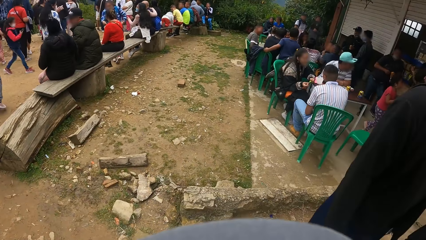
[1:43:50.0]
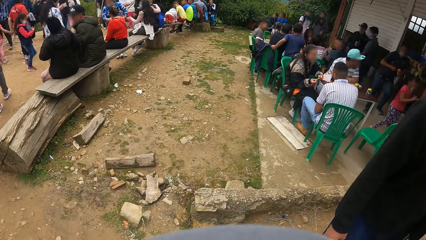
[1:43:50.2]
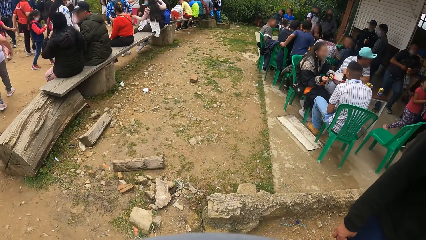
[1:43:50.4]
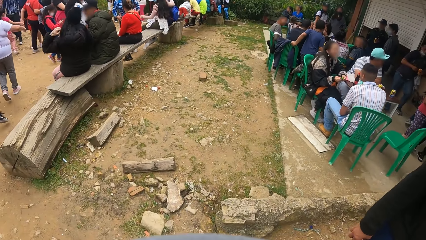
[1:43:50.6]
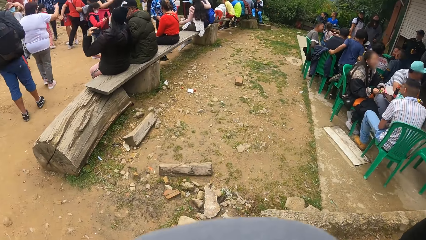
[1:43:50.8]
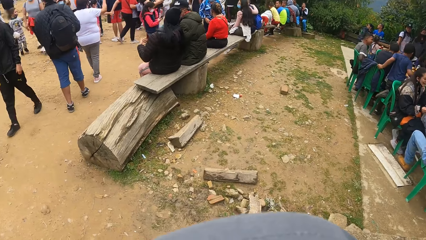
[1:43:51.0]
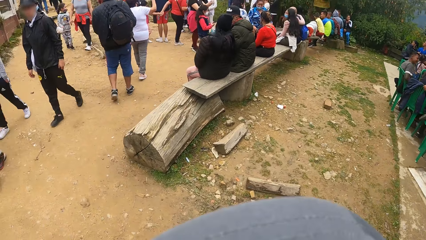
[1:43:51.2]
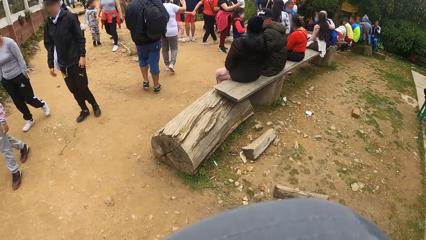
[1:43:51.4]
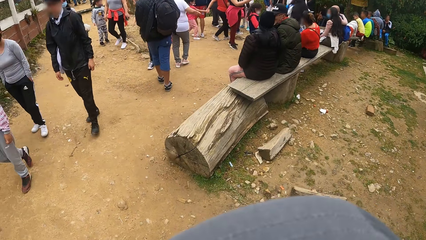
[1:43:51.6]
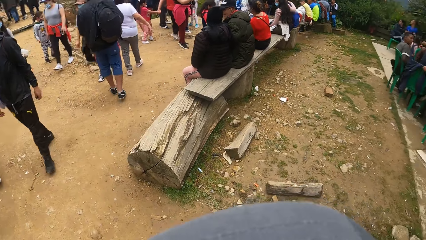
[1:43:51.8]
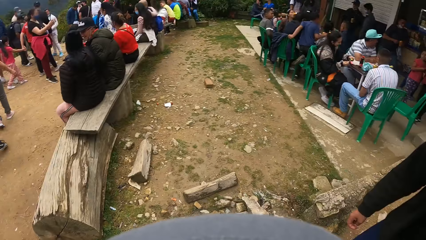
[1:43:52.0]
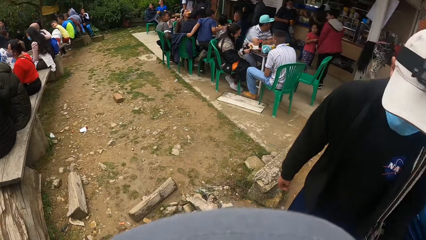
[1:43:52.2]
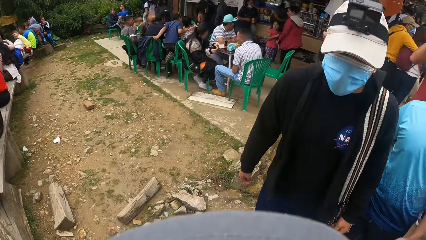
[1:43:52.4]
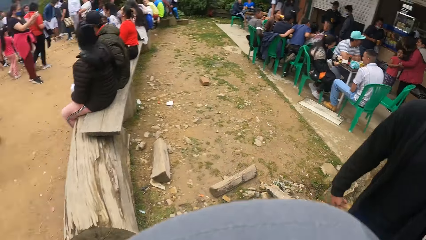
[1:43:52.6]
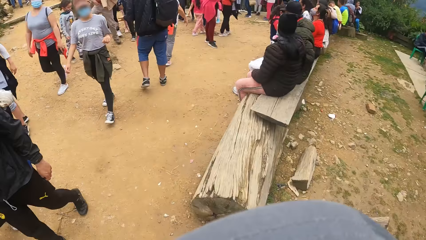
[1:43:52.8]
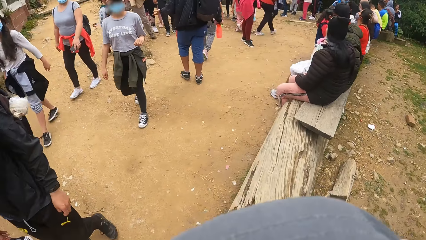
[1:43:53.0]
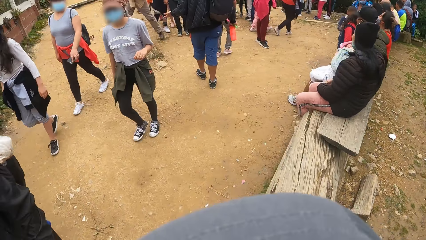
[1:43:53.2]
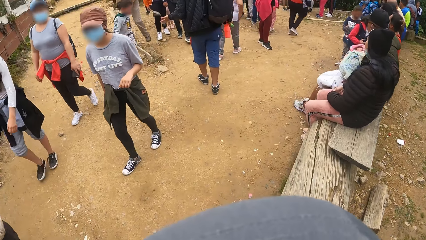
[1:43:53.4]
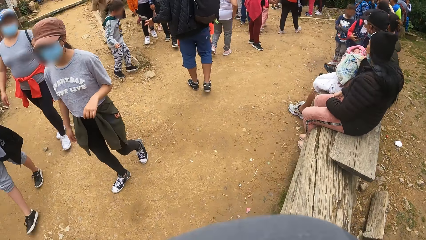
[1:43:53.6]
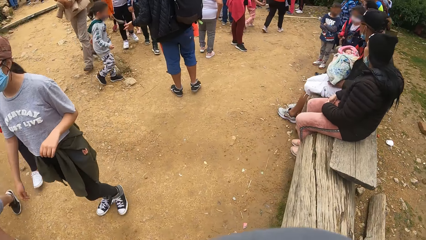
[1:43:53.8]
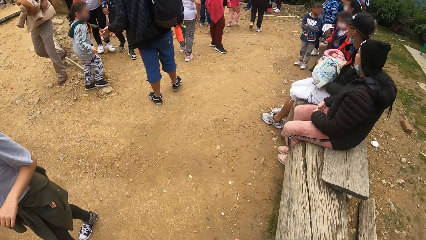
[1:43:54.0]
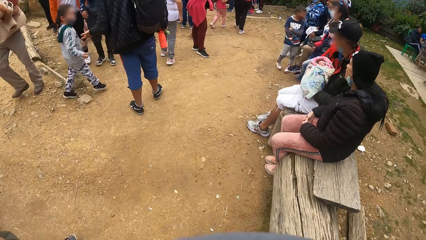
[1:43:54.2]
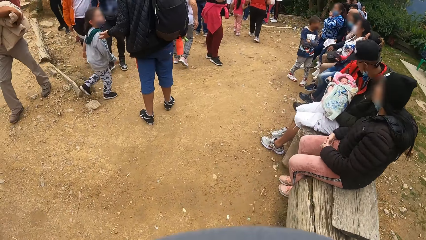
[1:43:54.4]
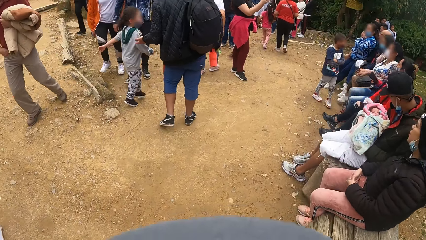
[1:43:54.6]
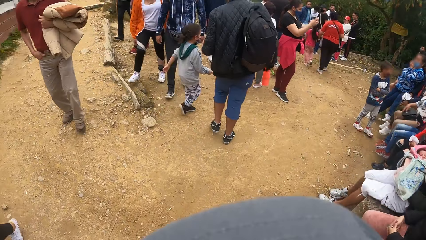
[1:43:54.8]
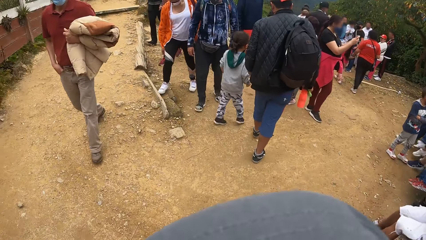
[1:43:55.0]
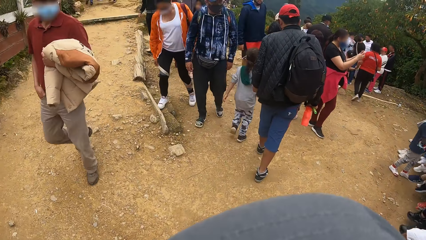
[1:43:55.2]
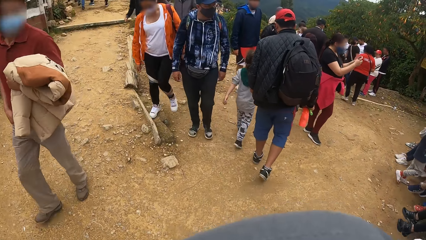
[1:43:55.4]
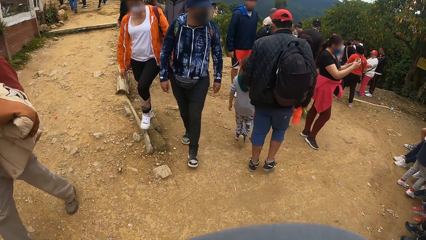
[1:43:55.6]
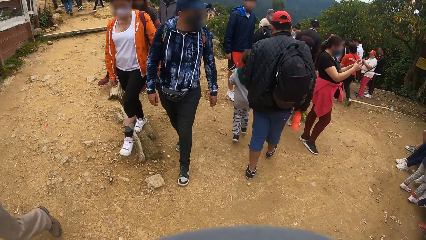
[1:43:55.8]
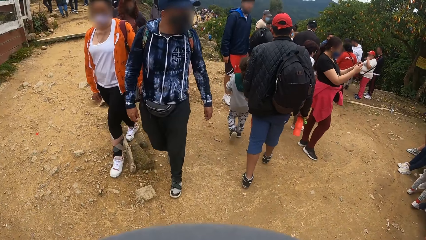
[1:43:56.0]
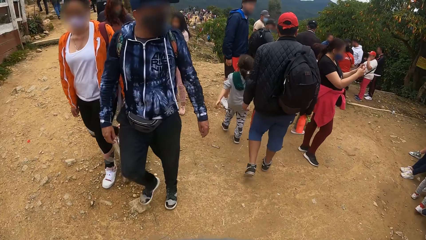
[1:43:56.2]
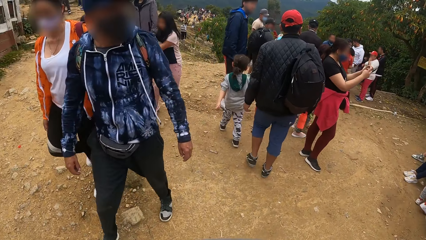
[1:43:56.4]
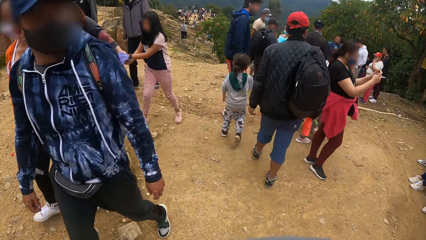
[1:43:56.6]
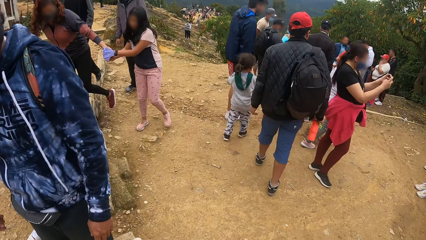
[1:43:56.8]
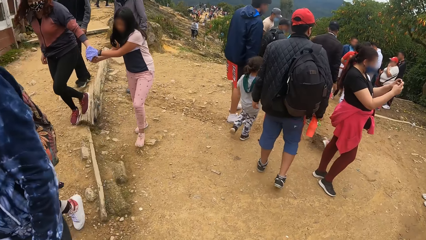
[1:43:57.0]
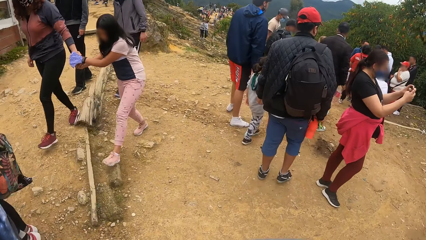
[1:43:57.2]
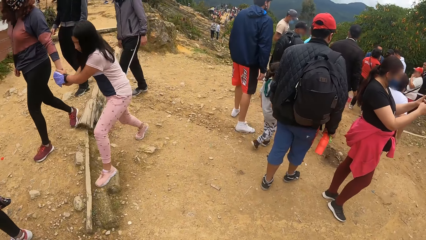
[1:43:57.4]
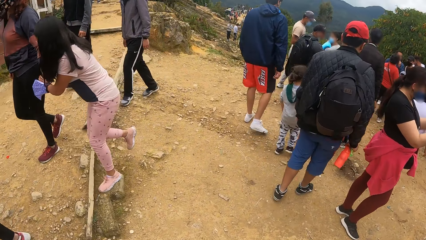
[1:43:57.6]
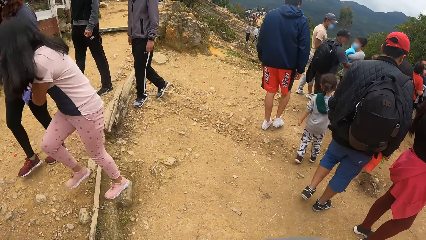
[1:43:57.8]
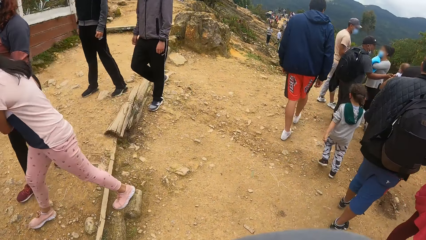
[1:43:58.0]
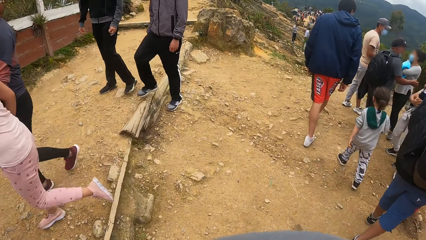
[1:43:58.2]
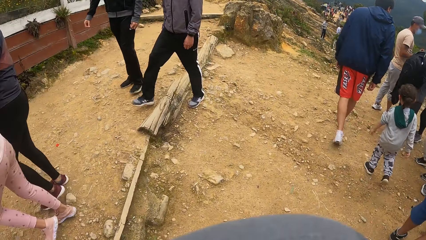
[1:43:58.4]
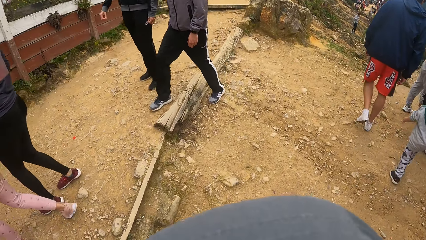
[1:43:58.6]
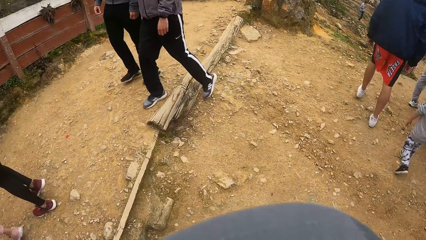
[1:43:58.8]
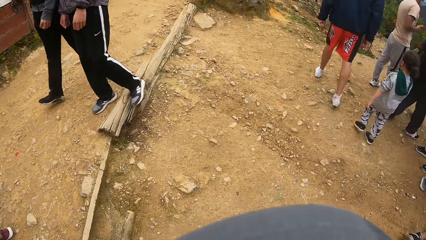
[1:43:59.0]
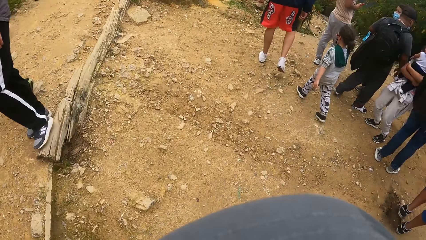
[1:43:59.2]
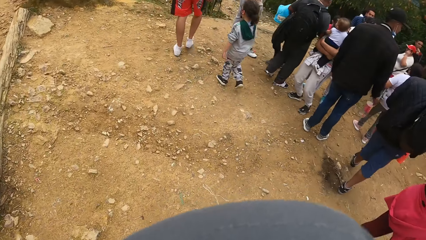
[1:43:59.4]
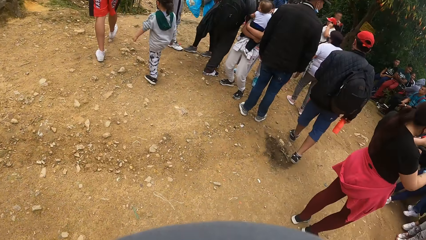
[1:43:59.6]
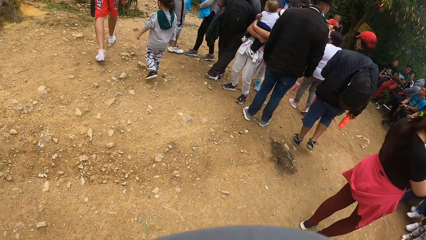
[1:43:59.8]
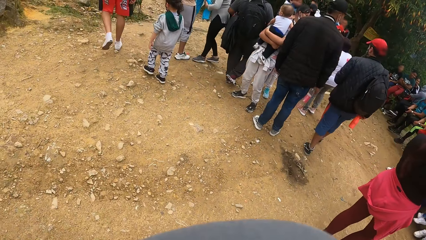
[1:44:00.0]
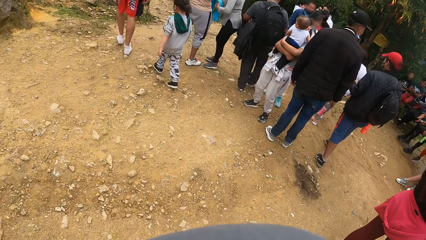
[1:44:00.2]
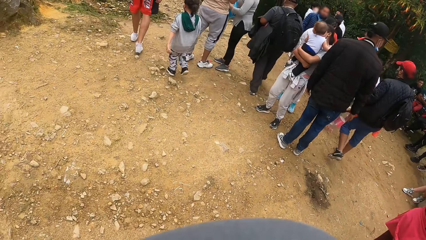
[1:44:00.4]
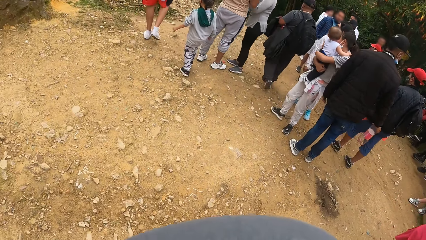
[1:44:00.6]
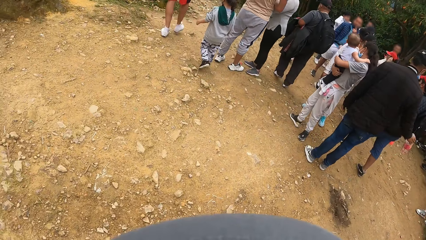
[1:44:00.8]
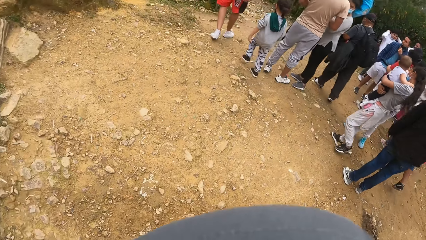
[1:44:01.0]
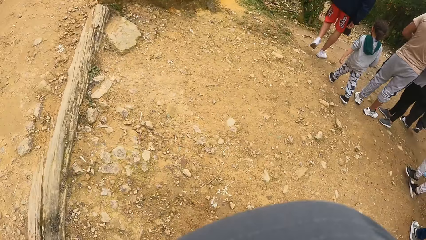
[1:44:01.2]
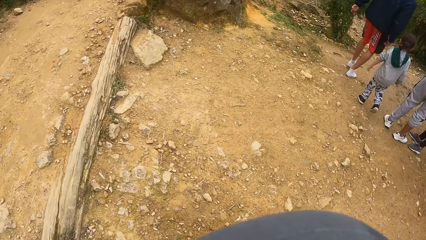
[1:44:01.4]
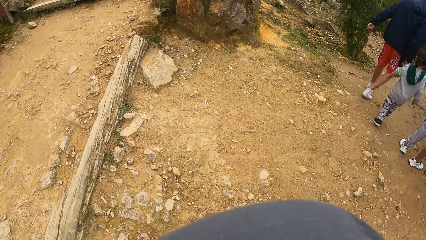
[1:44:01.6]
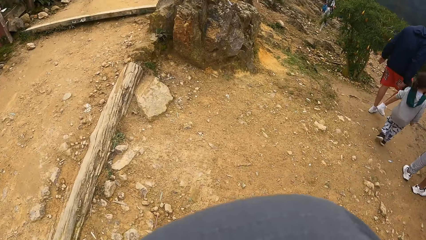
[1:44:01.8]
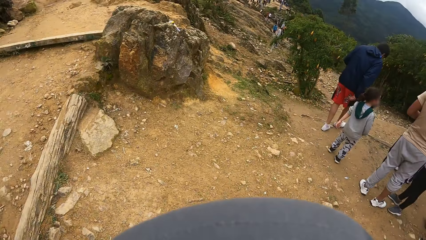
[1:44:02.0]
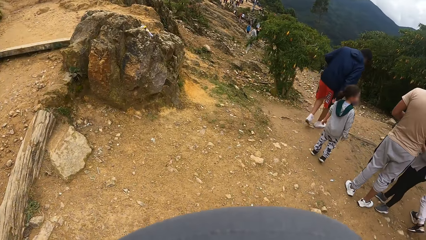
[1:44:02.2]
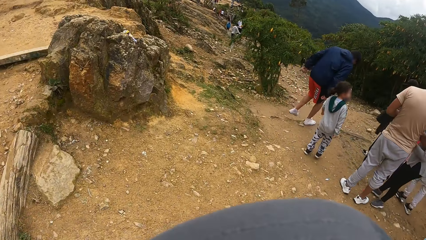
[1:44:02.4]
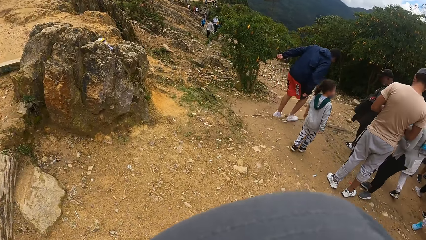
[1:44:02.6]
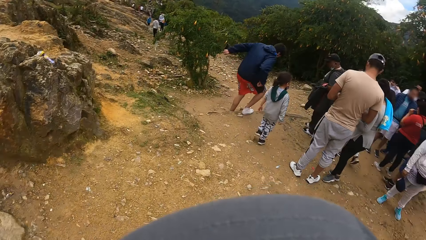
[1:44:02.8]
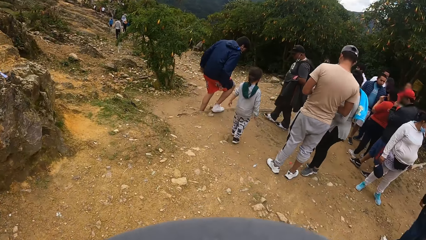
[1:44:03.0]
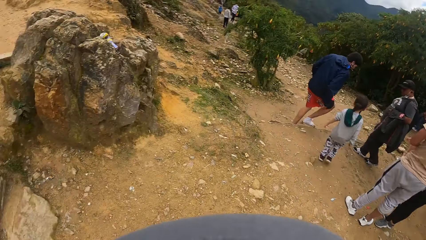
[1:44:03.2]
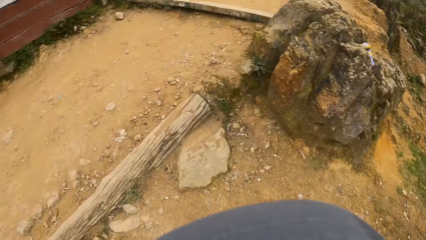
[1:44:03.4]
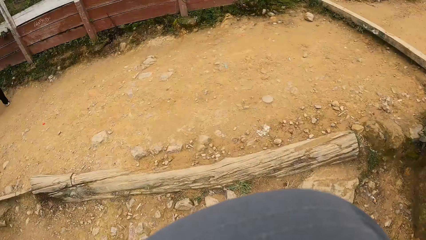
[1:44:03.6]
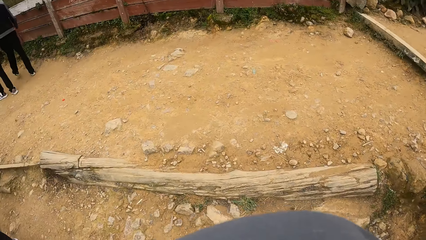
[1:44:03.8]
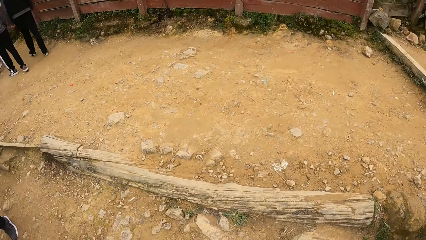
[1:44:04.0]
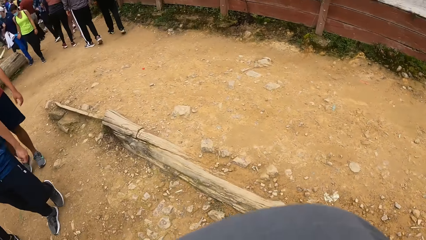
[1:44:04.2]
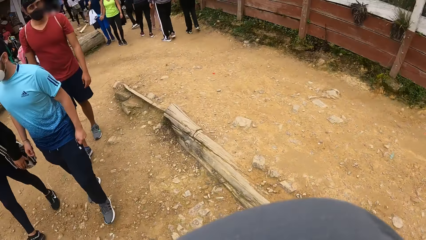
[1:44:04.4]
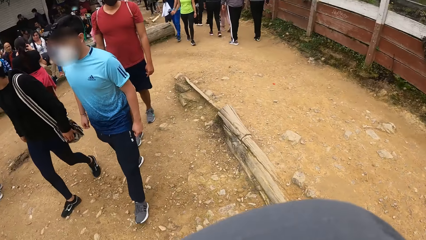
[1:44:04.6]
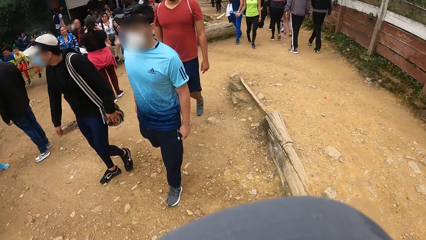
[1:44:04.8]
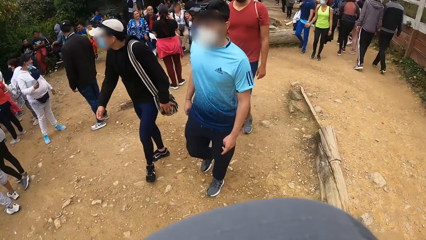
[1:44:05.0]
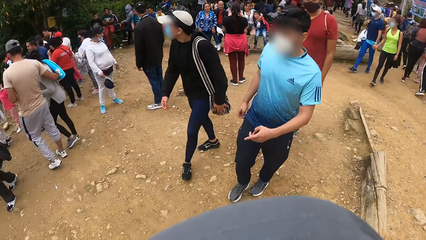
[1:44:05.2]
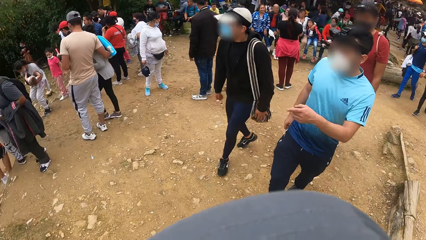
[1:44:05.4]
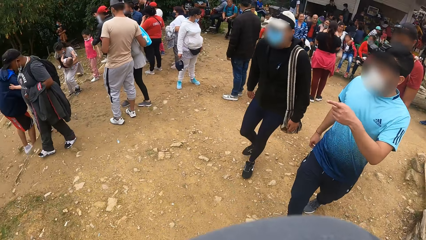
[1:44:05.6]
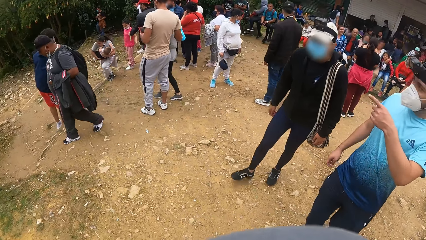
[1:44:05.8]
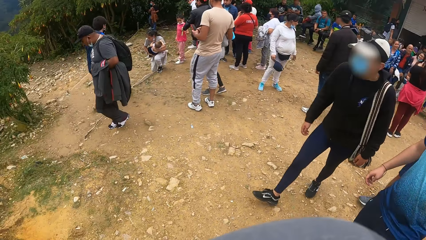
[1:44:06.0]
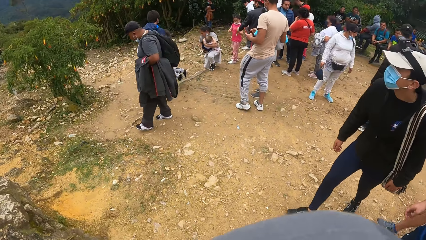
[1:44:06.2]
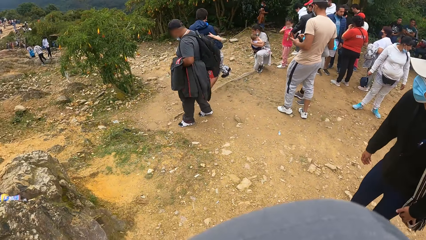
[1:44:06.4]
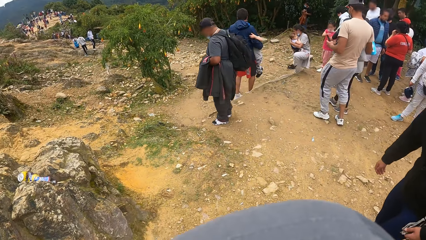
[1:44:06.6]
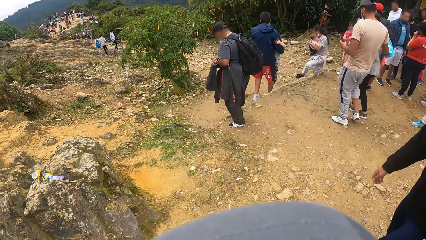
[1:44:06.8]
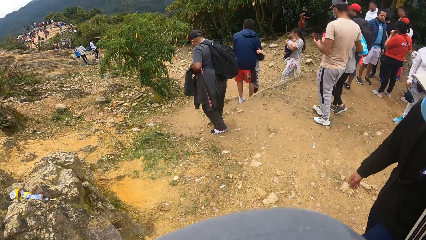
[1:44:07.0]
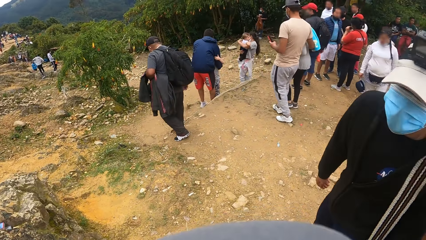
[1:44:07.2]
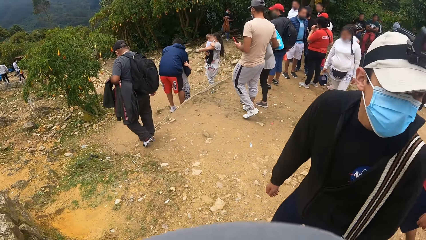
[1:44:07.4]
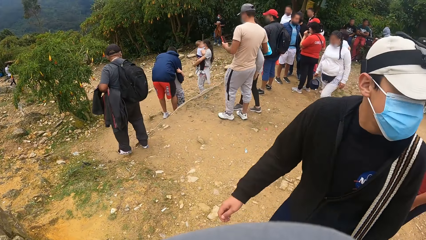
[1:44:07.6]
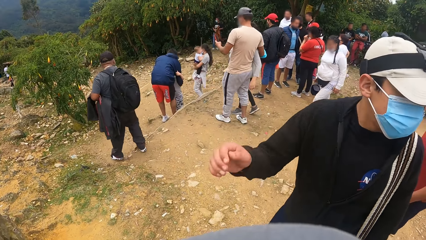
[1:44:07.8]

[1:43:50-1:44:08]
The camera wearer stands on the ground. They look backward. They walk. They look around.
